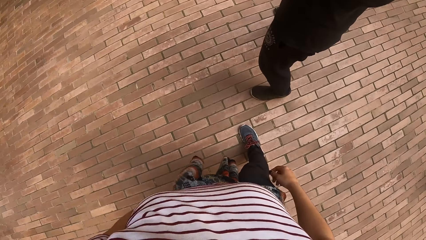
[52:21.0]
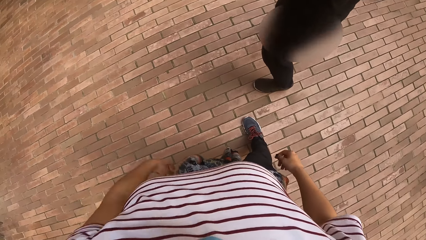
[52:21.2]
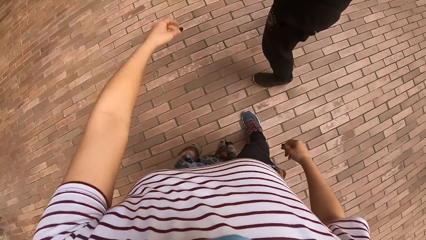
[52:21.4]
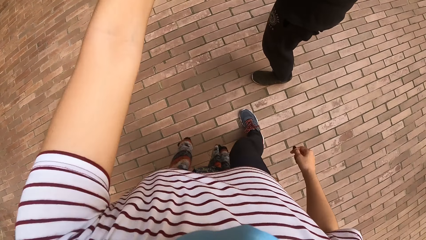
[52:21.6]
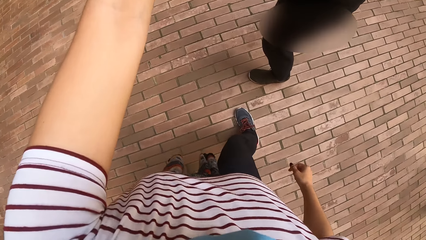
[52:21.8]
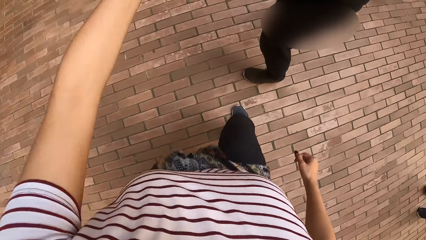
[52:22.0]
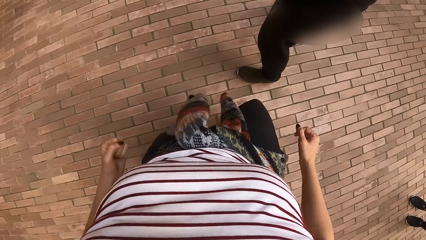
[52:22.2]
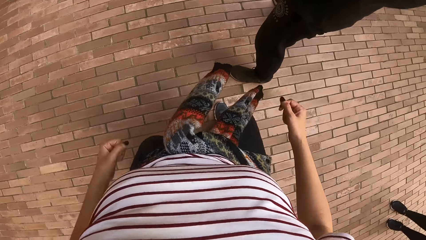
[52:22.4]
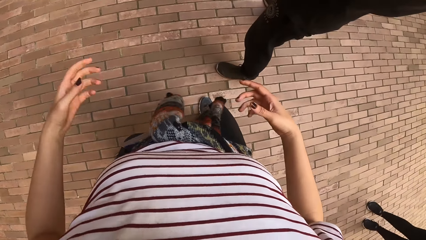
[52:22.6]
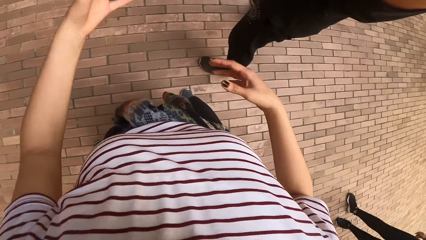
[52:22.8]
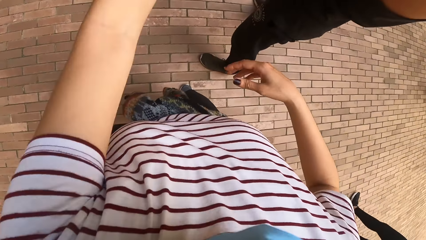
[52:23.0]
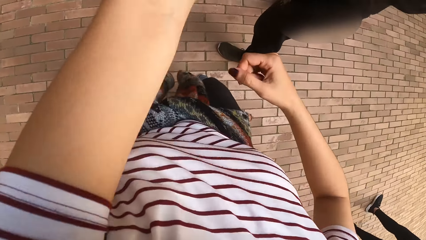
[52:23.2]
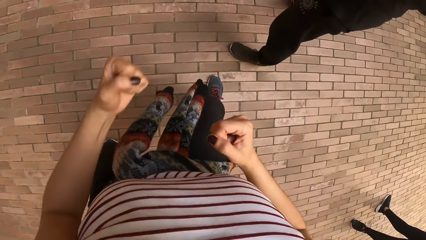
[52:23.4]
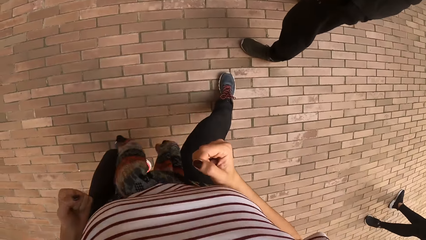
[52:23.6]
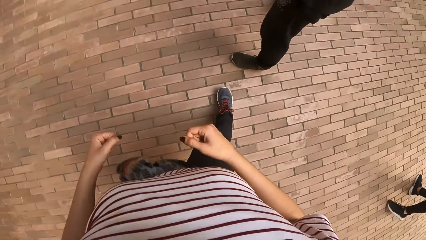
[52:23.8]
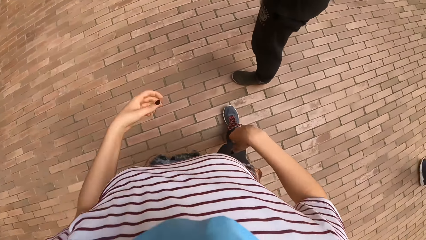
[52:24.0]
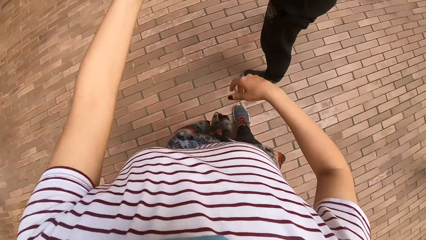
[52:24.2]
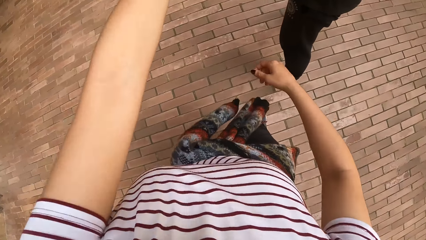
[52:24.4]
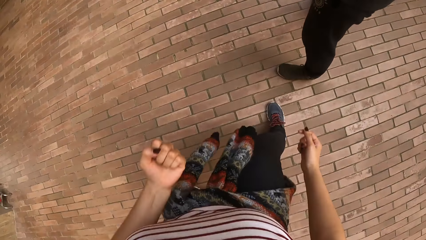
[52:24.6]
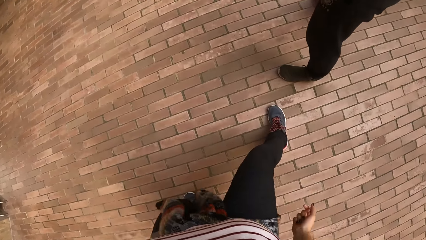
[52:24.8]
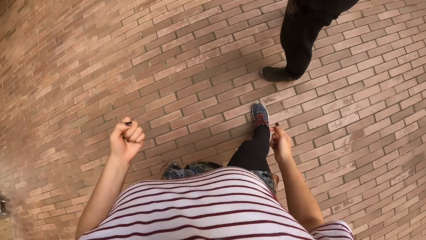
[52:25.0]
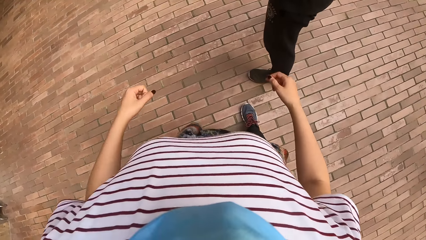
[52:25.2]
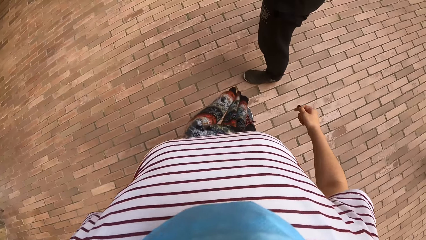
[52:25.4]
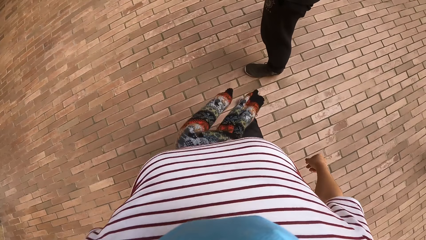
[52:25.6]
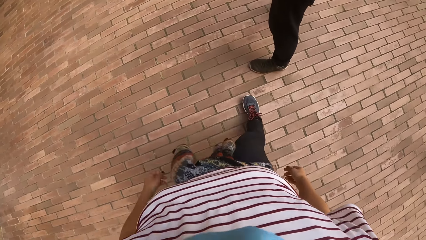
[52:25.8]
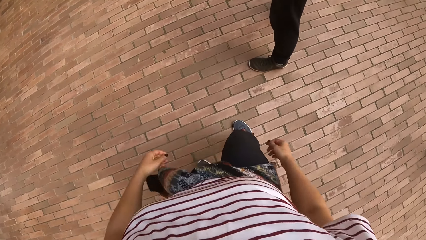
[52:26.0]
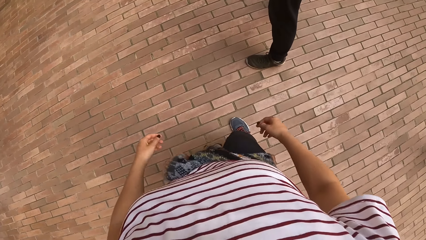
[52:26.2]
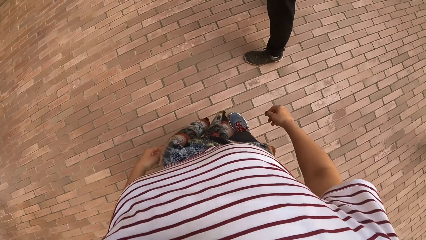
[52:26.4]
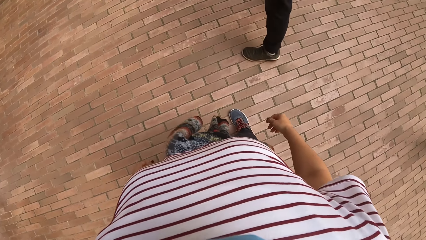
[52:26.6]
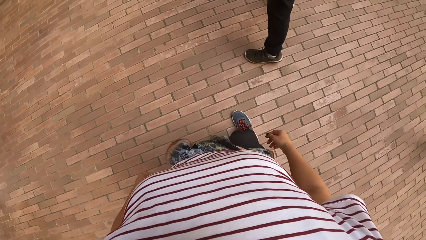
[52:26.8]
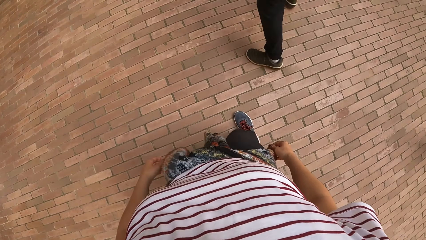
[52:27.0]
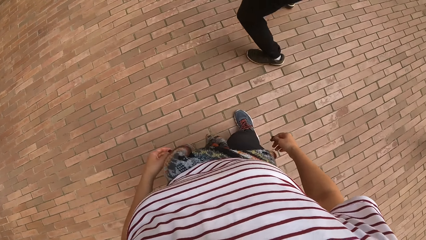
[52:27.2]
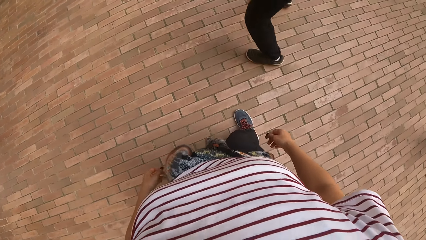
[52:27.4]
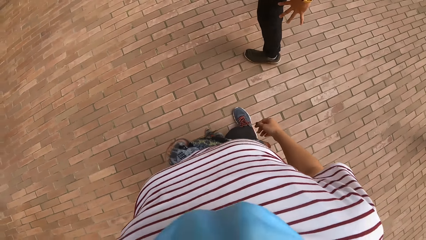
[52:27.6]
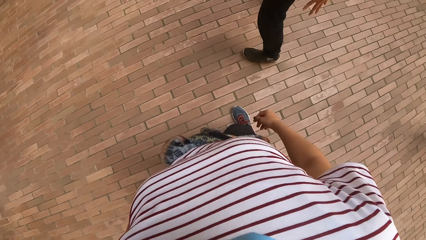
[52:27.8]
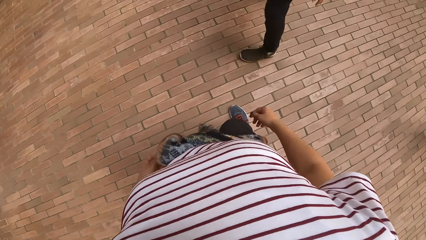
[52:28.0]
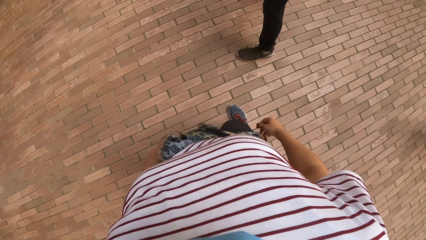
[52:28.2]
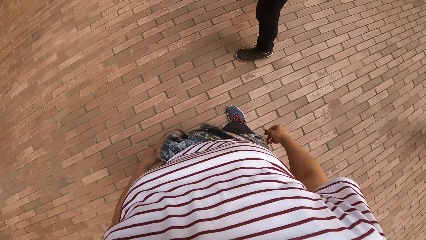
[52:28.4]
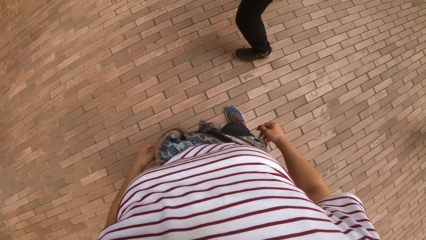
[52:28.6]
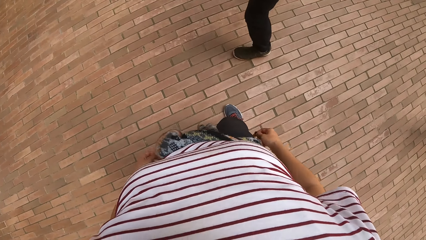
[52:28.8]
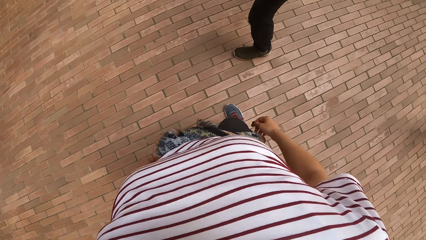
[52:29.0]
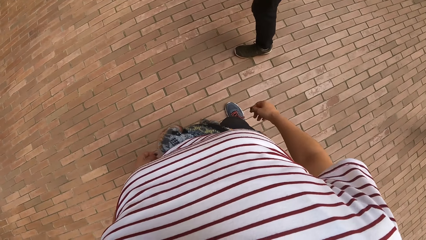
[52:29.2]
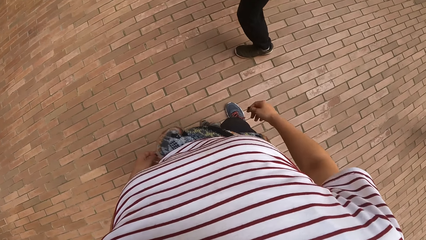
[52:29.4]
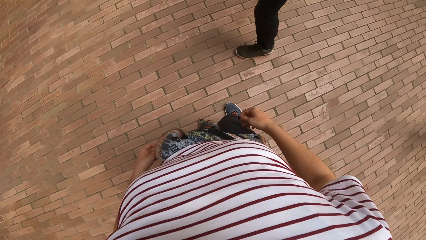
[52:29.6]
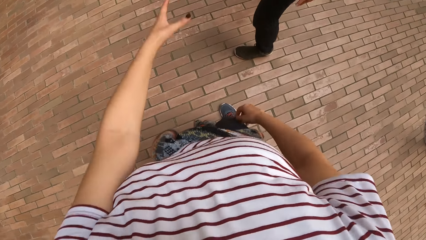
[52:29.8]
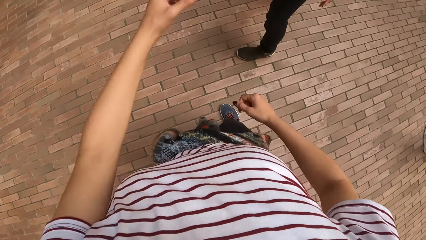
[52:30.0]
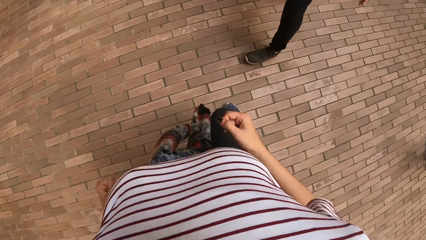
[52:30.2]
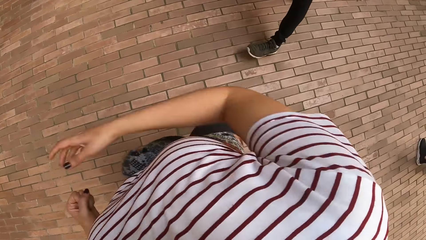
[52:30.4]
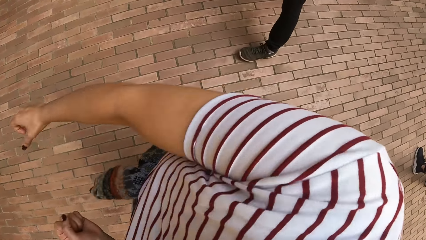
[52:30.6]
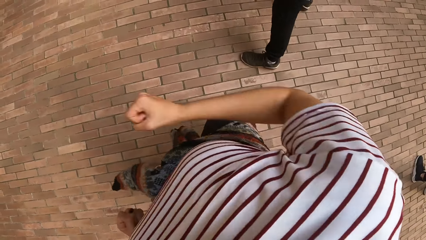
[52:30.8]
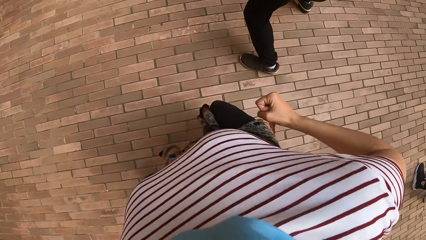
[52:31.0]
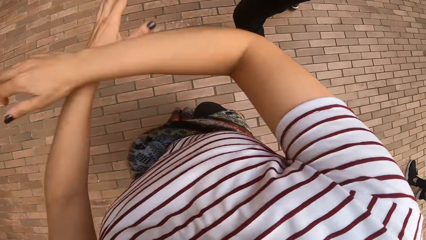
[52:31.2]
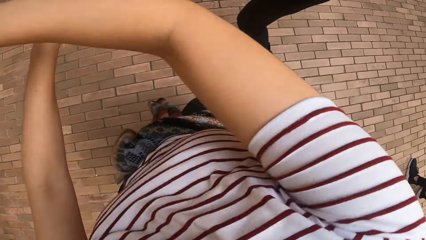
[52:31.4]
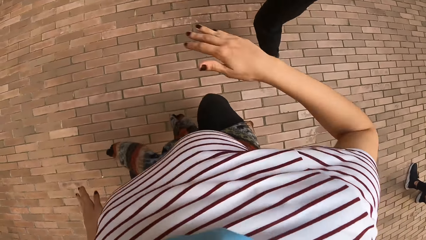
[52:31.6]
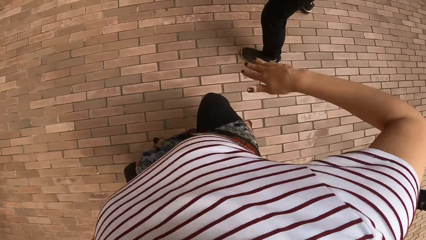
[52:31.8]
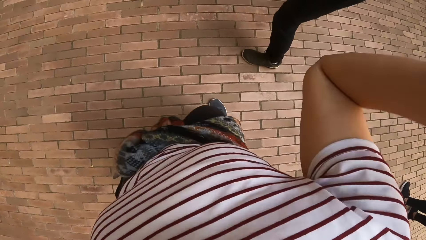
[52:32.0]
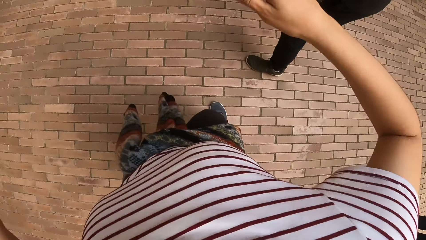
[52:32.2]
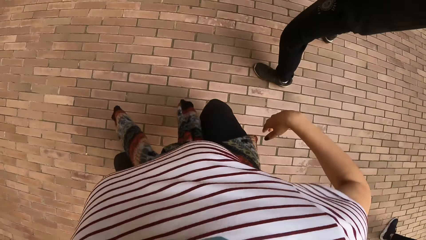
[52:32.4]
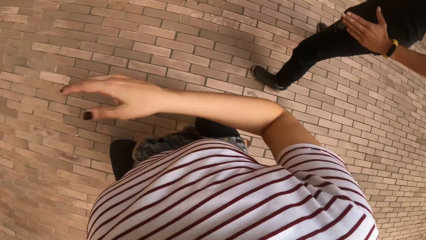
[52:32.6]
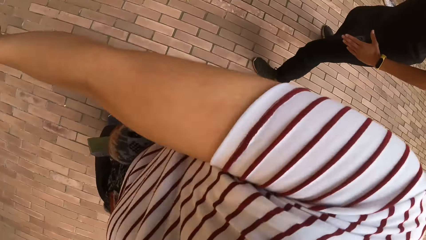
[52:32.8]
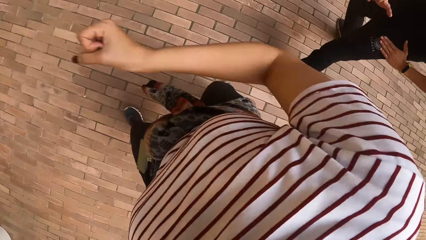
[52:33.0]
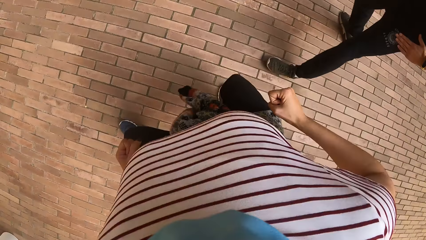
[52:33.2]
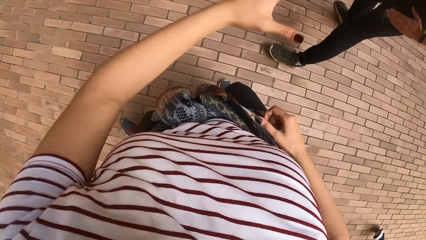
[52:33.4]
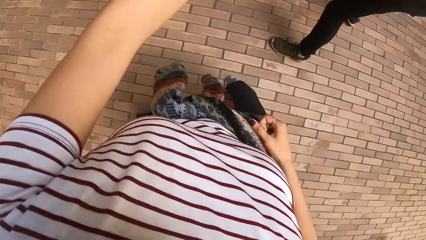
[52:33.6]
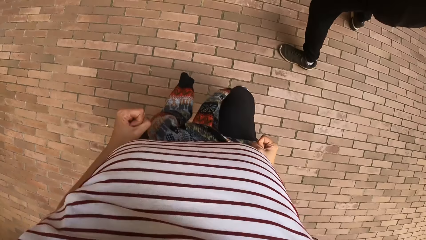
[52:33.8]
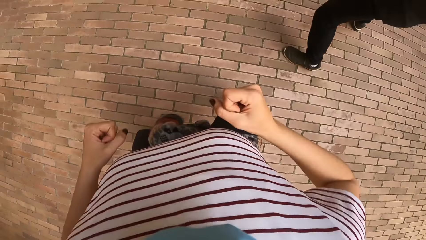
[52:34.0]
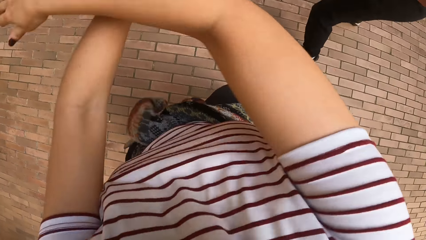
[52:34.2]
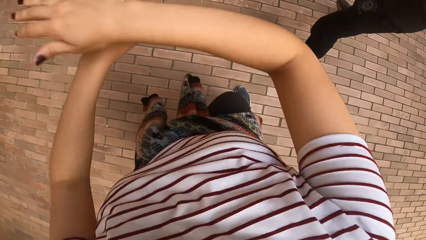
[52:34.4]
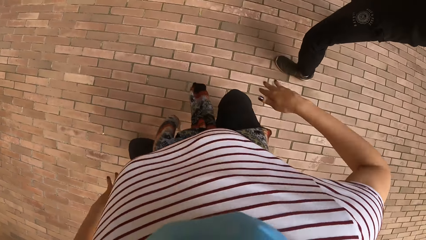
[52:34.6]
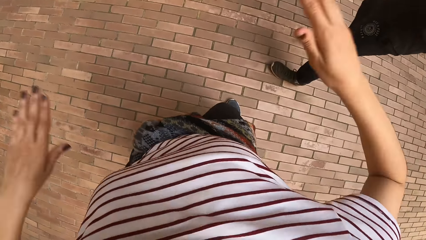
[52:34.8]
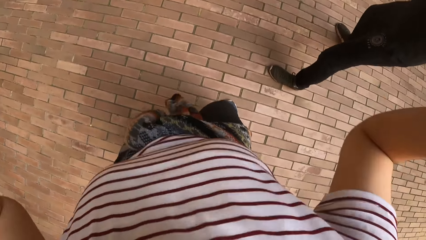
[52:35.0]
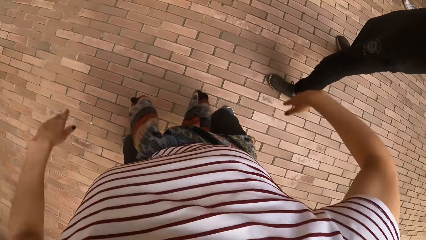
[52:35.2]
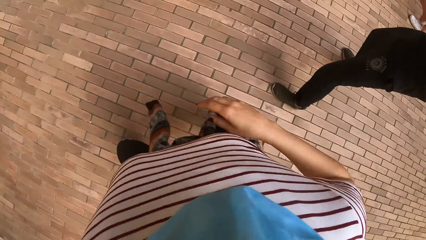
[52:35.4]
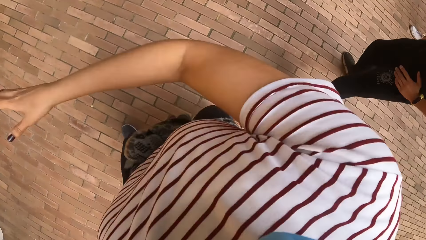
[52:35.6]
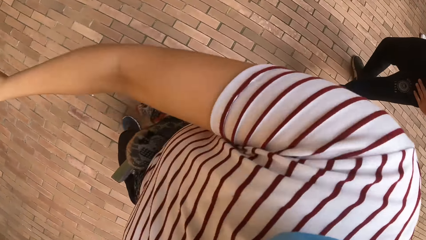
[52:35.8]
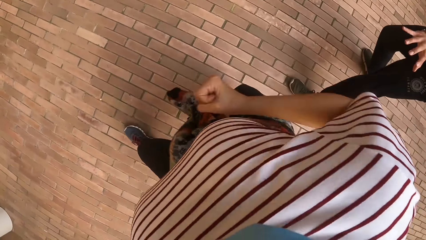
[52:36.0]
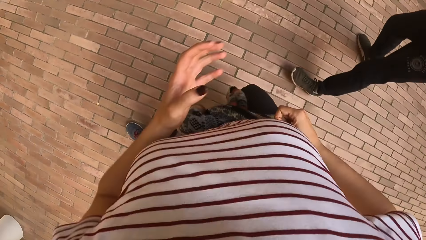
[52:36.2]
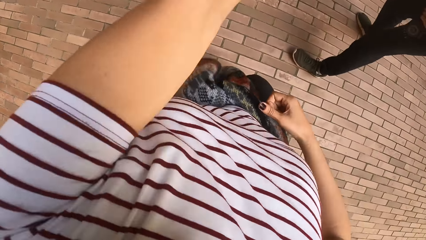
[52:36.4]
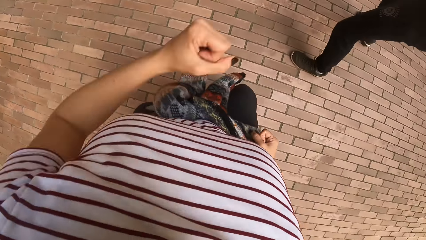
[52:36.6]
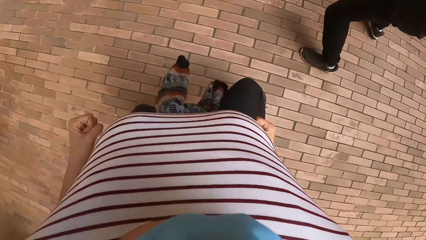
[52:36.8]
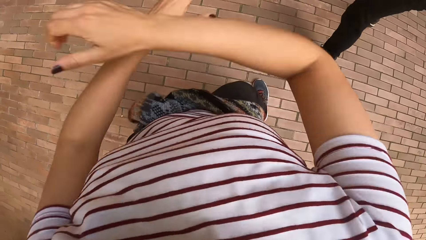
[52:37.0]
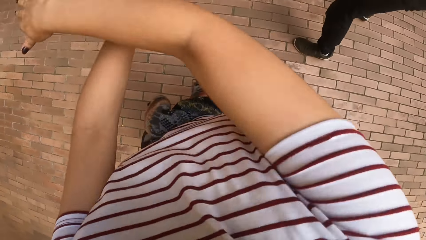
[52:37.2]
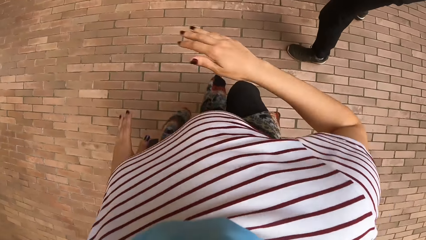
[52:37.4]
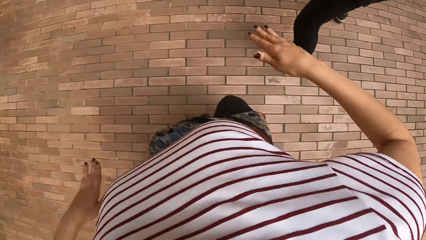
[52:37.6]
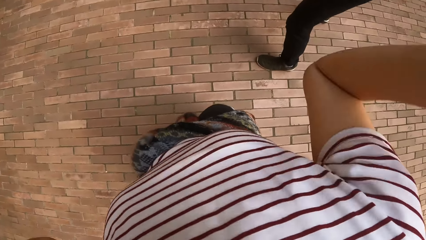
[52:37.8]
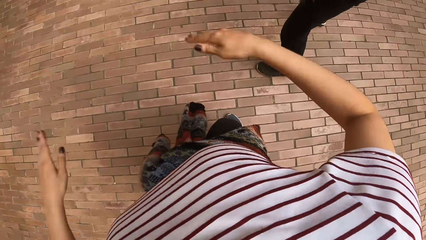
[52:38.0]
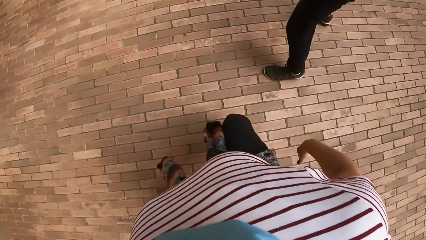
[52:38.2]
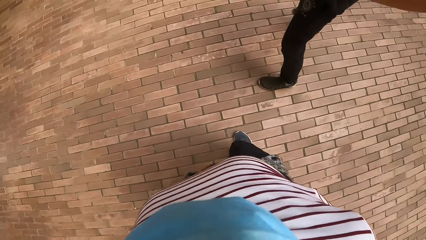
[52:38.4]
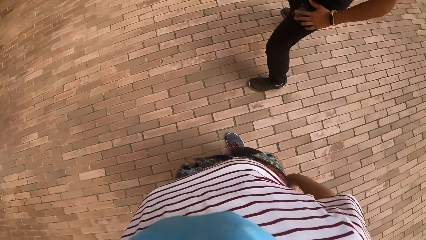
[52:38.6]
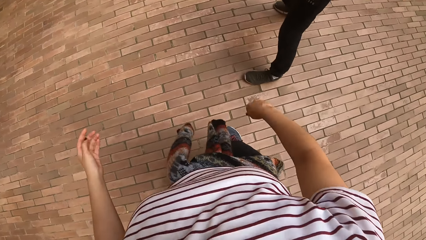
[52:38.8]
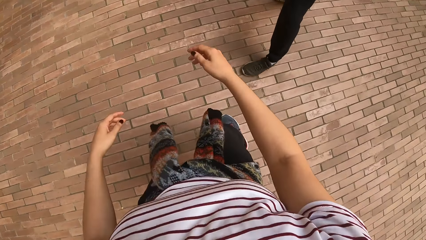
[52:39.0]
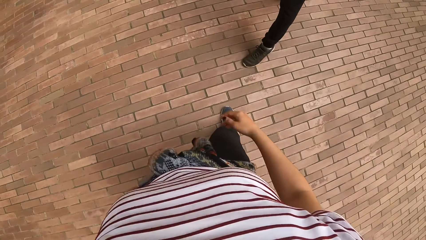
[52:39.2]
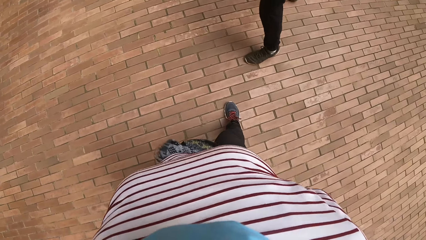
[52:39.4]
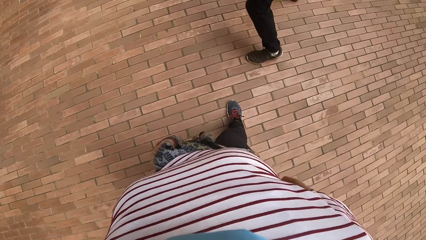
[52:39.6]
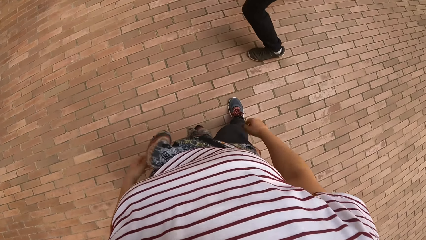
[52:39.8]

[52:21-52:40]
The camera wearer dances. The man dances. The camera wearer dances.
